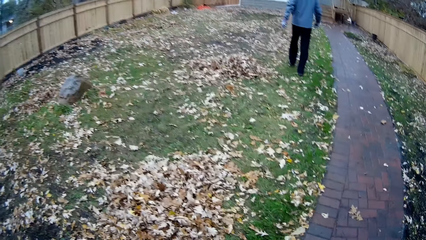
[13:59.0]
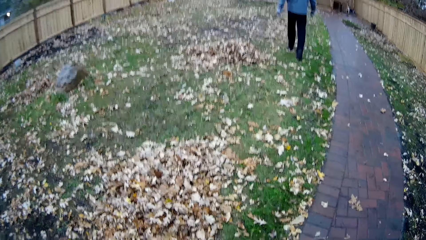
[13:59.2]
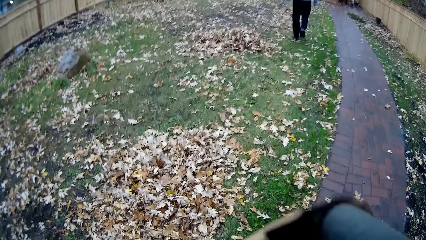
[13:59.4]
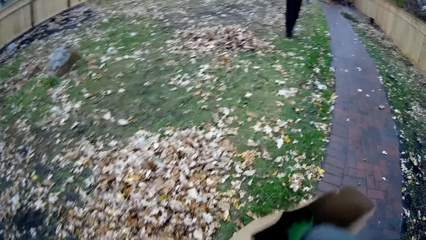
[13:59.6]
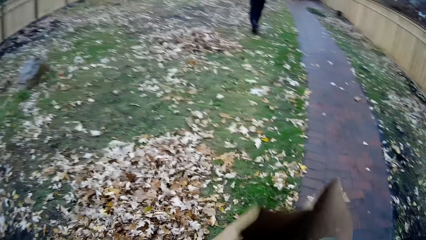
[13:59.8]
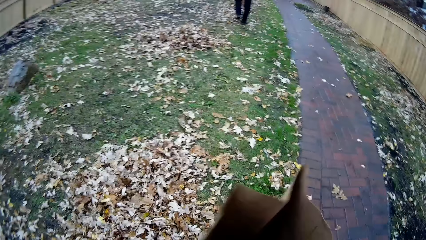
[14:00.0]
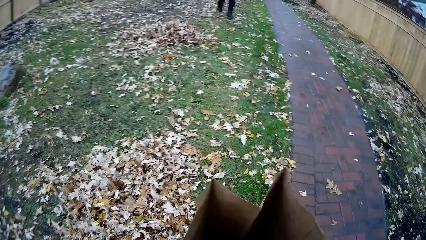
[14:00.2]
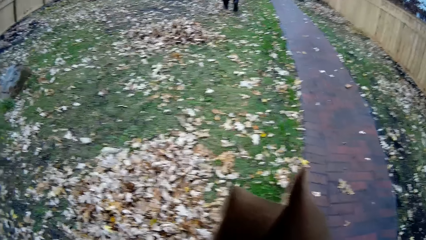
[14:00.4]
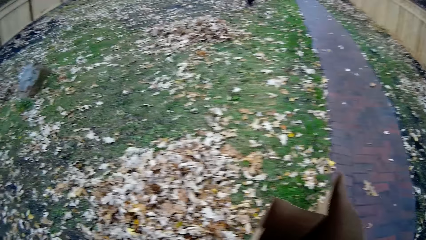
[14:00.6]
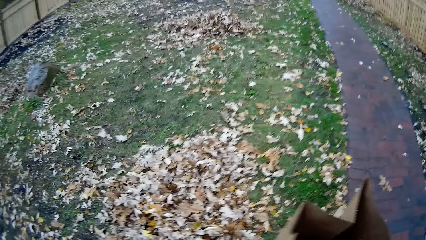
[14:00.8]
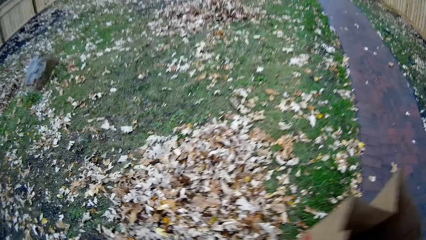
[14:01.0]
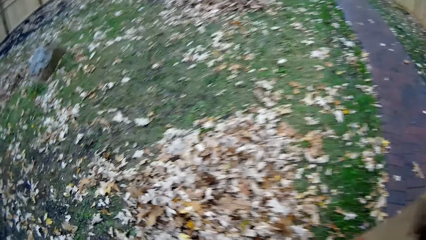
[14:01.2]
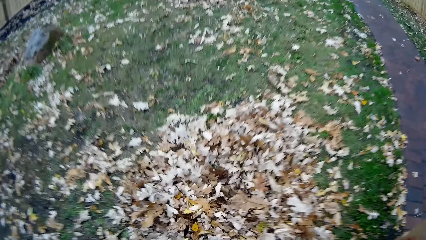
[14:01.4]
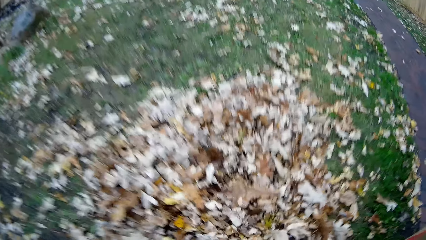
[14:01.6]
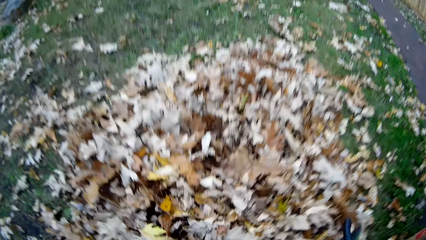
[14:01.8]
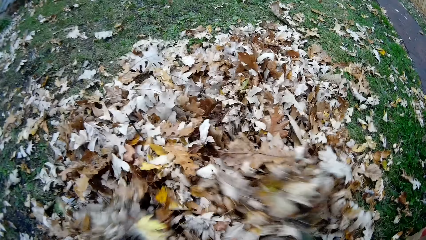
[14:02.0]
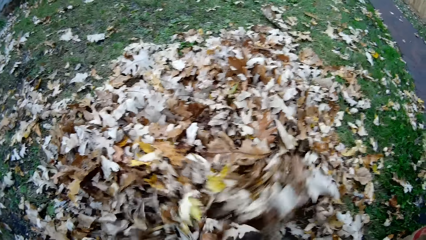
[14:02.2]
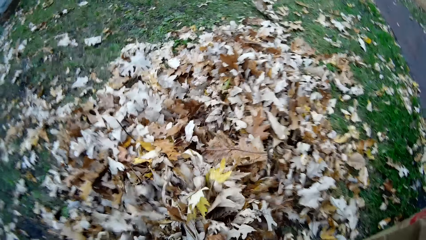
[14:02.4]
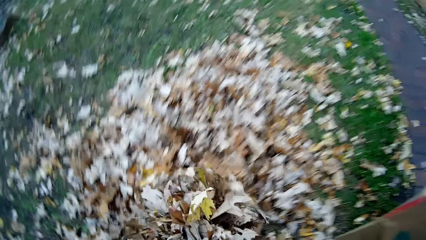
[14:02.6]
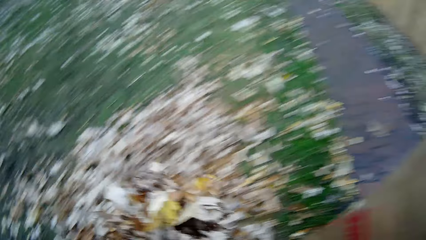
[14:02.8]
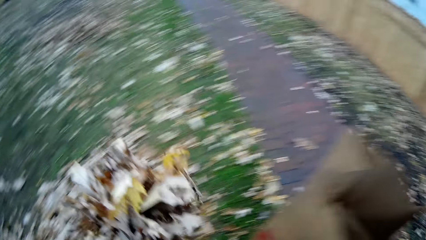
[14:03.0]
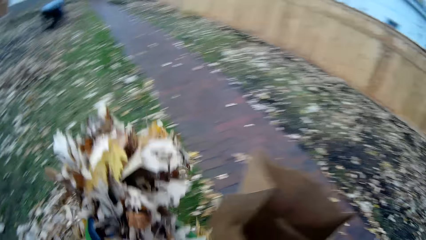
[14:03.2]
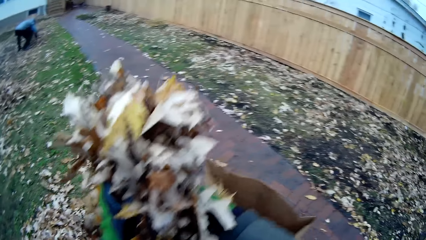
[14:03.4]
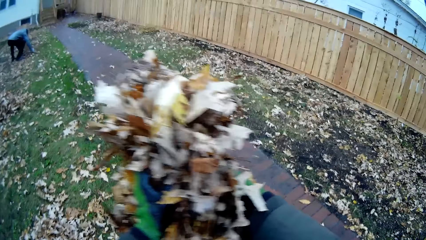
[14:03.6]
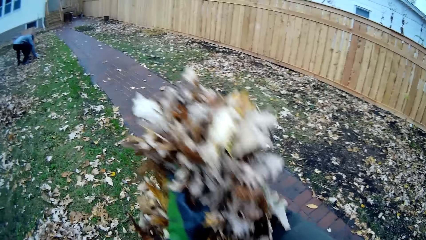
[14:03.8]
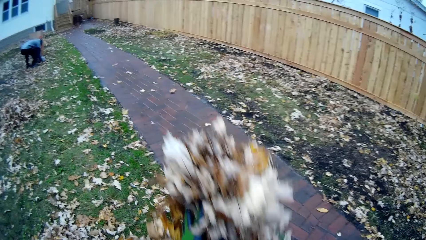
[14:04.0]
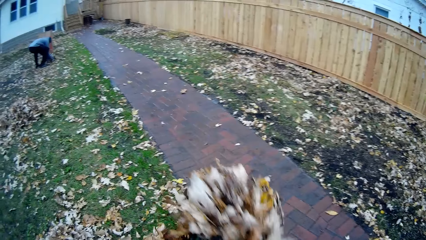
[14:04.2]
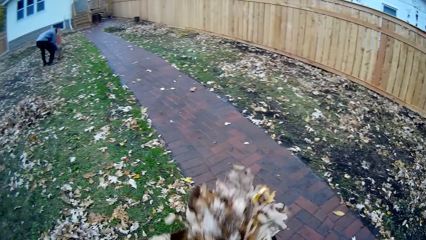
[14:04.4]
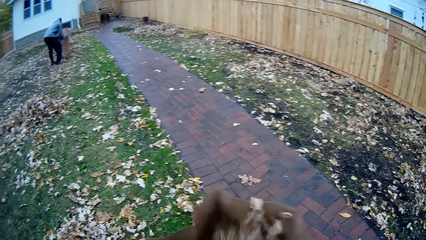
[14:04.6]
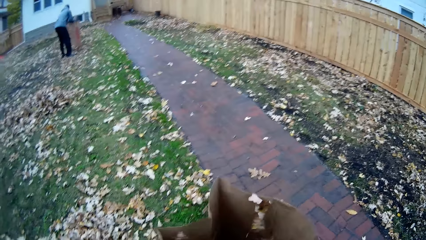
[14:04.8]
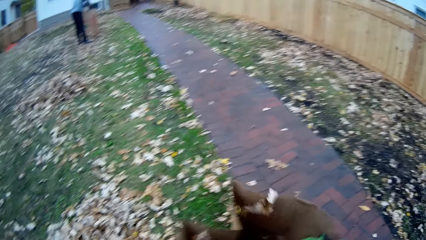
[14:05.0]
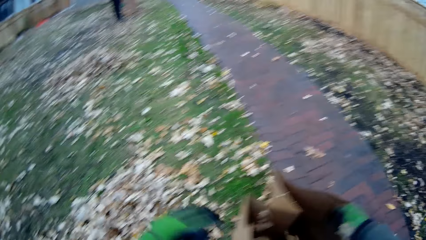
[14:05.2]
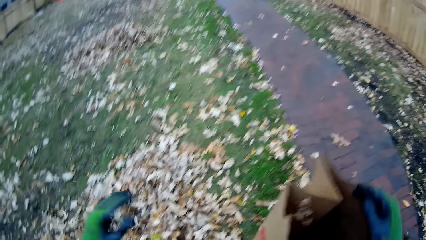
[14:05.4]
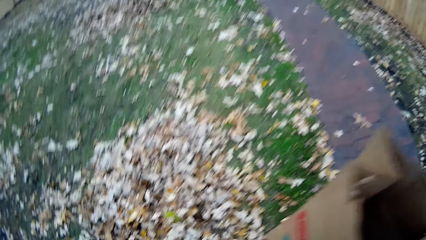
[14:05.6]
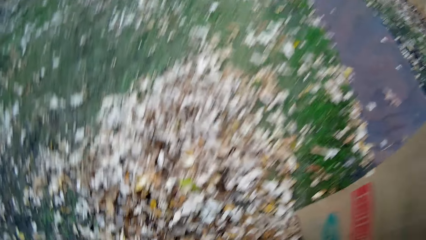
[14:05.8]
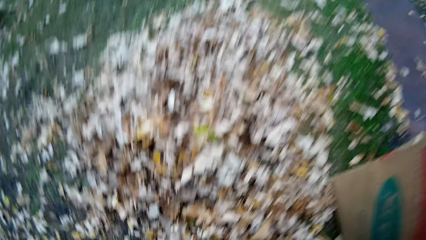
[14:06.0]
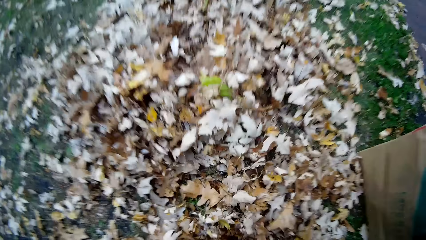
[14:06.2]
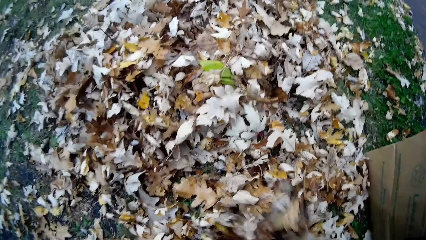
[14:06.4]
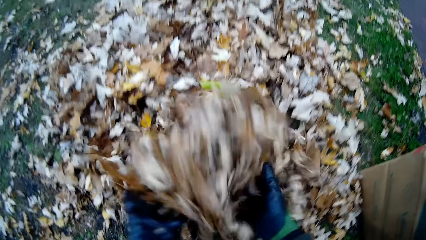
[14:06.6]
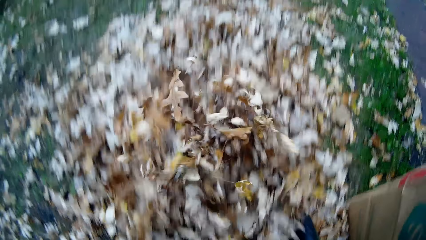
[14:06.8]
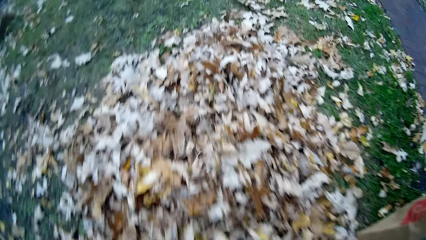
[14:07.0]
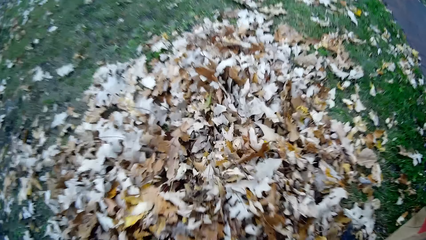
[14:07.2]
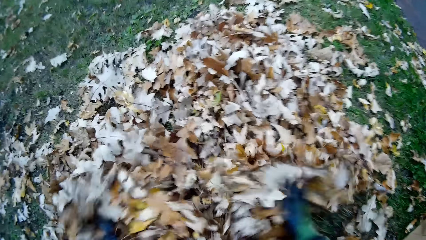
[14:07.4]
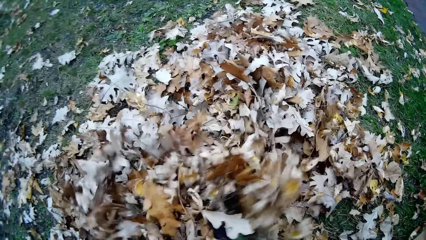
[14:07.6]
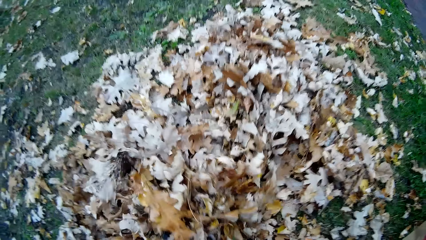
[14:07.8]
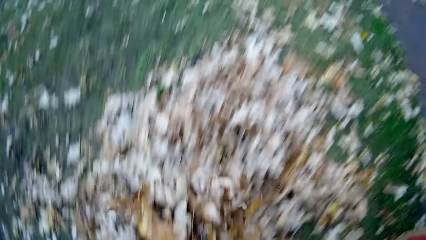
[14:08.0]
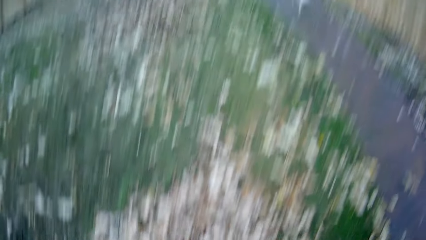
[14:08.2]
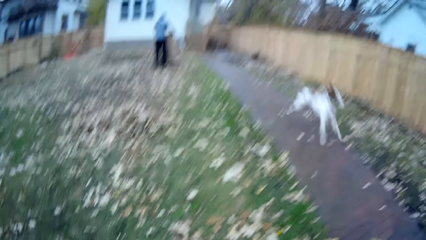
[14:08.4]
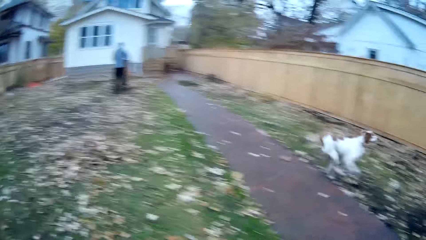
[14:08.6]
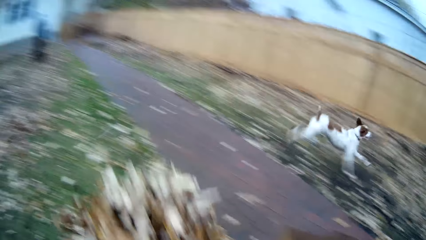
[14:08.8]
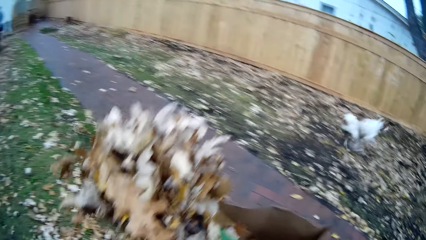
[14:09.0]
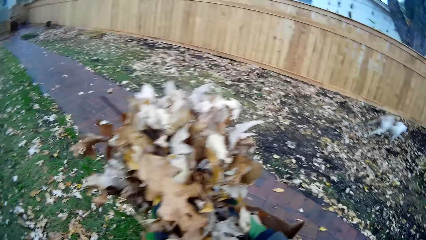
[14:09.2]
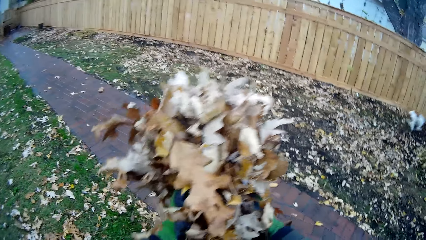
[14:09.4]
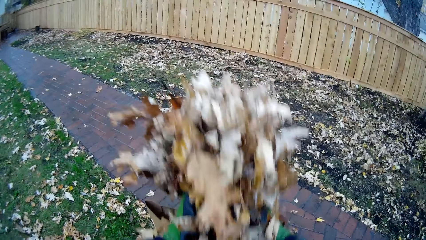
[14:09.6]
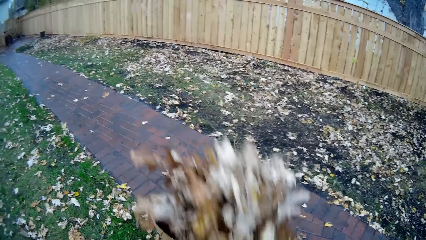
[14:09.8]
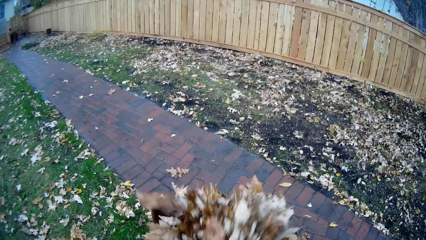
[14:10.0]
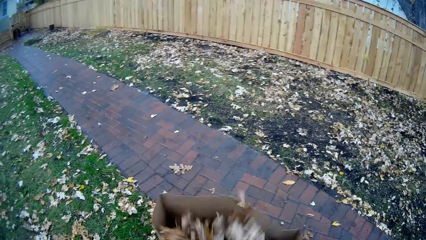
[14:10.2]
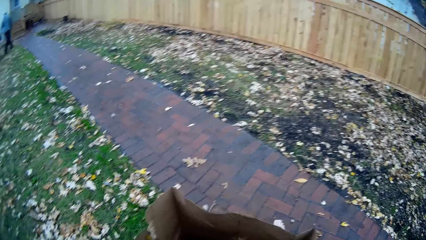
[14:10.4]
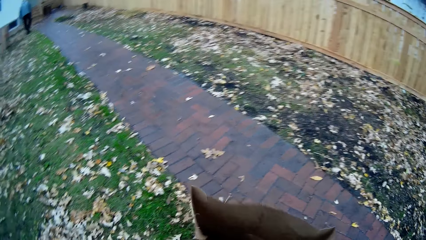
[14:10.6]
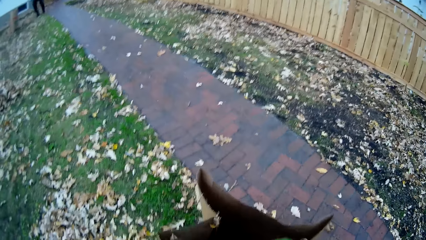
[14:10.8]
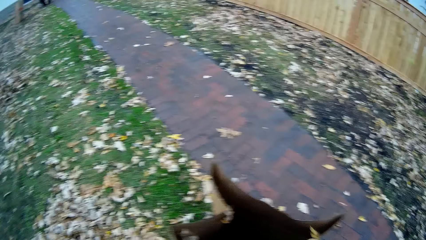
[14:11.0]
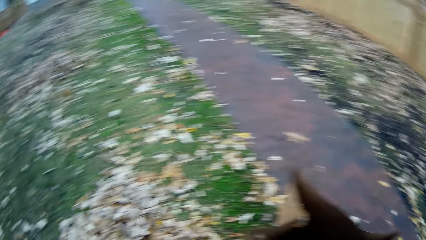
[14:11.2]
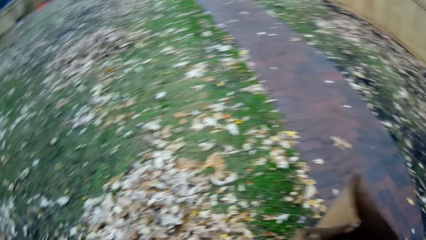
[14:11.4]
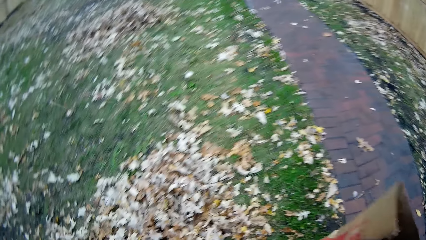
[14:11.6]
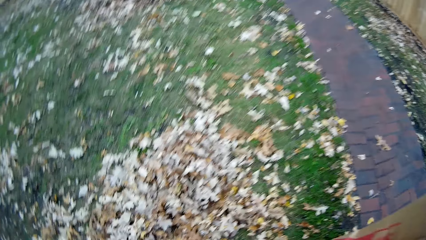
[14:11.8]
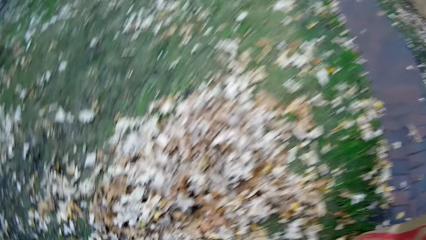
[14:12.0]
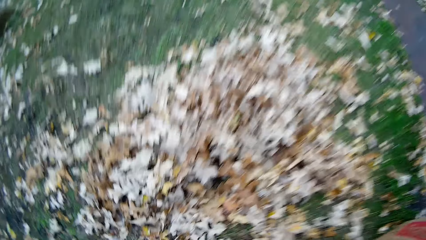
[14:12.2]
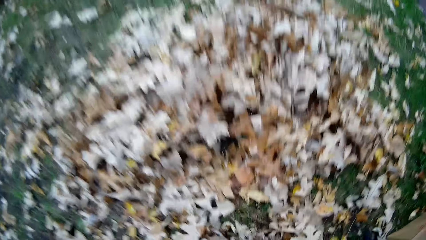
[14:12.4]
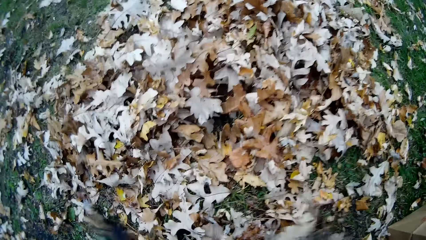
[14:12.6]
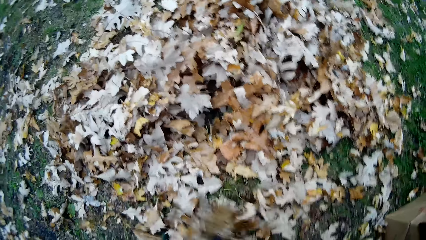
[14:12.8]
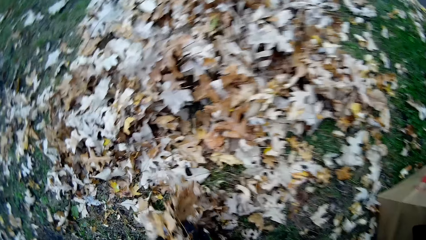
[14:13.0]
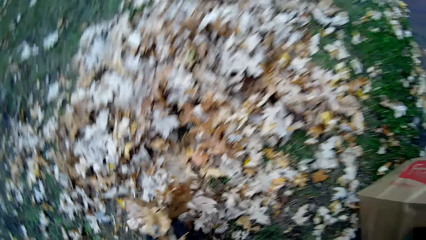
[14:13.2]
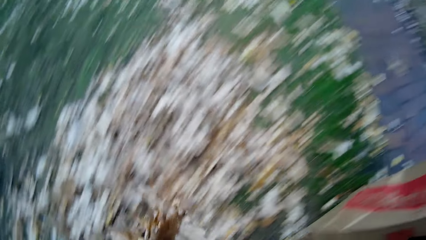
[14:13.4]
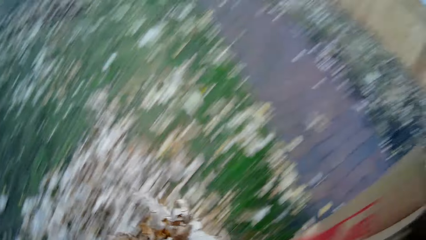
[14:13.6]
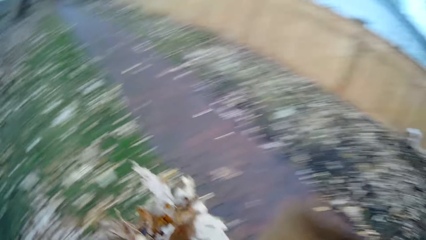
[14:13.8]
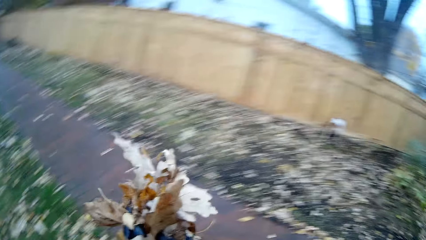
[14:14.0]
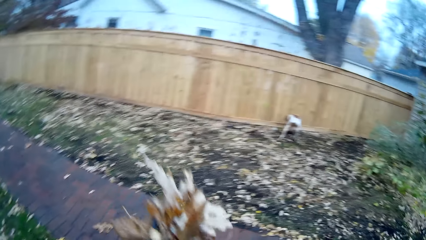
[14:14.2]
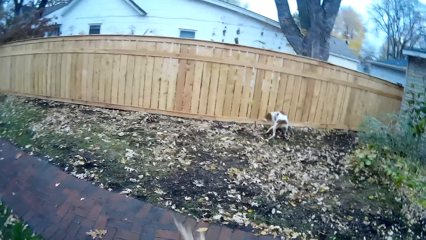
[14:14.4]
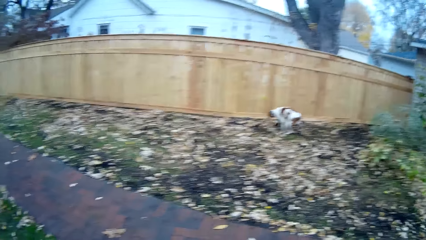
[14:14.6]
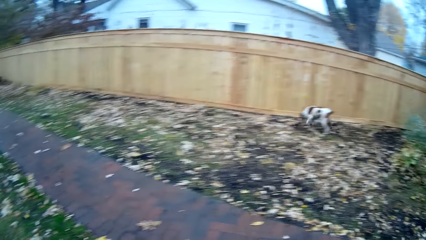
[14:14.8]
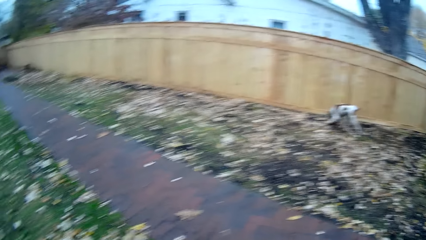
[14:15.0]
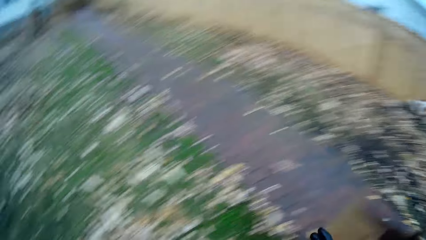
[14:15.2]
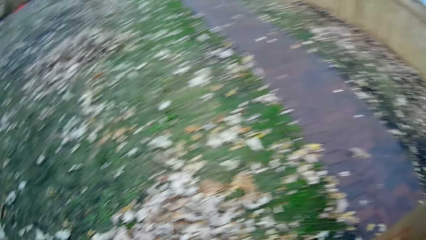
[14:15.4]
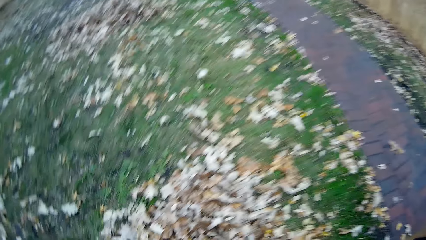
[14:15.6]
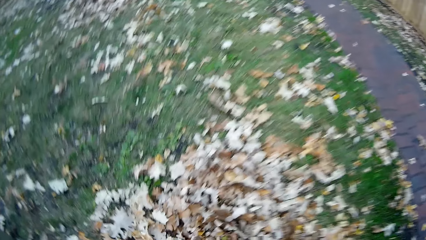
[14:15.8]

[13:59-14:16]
The camera wearer adjusts the bag. He picks up debris on the ground with both hands. He puts the debris in the paper bag with his left hand. He picks up the debris on the ground with both hands. He puts the debris in the paper bag with both hands. He picks up the debris on the ground with both hands. He looks around.
